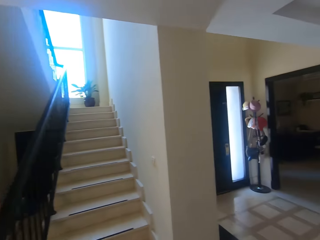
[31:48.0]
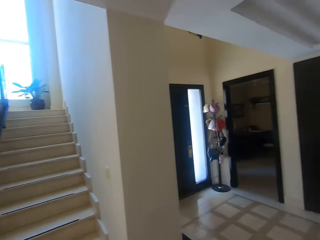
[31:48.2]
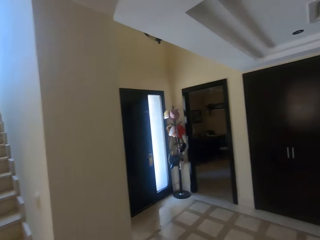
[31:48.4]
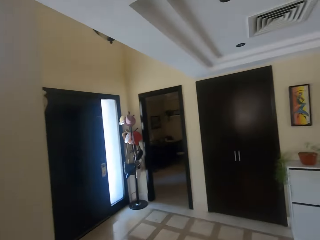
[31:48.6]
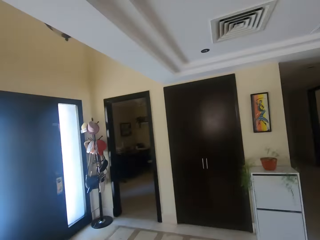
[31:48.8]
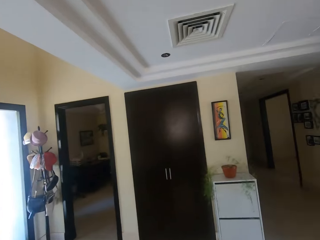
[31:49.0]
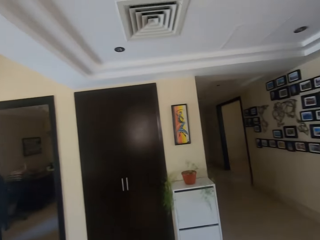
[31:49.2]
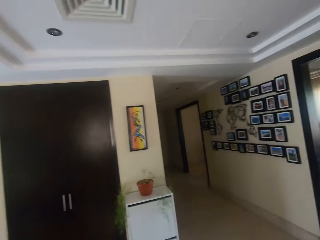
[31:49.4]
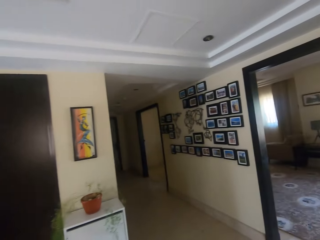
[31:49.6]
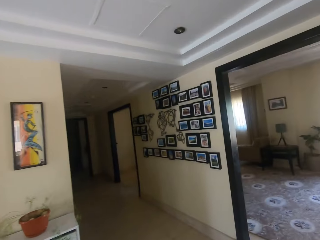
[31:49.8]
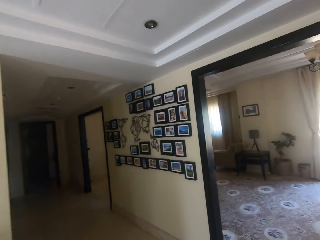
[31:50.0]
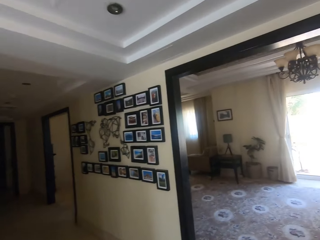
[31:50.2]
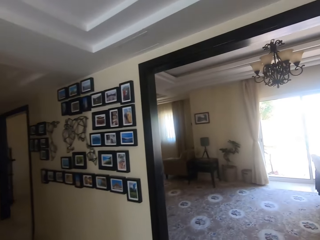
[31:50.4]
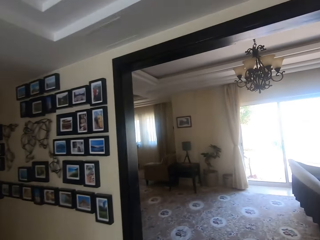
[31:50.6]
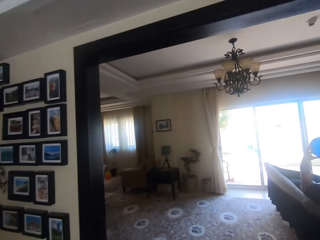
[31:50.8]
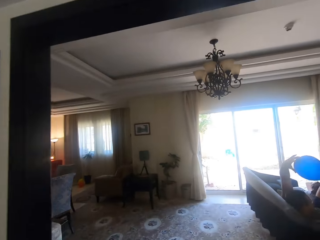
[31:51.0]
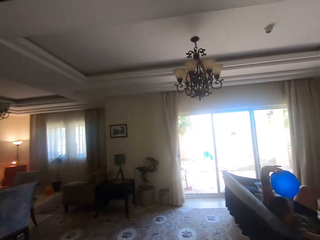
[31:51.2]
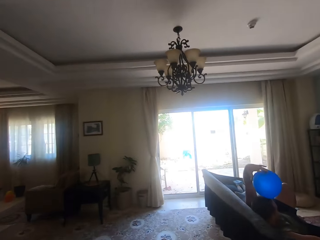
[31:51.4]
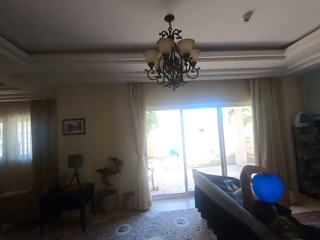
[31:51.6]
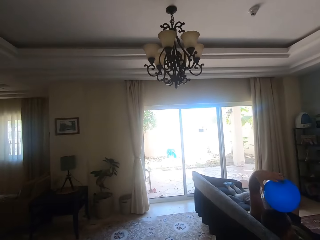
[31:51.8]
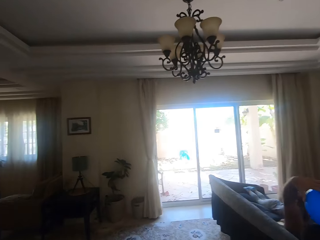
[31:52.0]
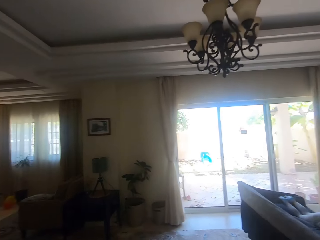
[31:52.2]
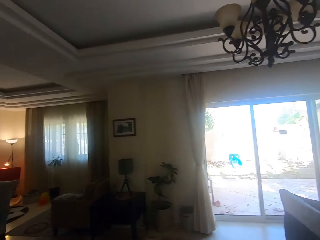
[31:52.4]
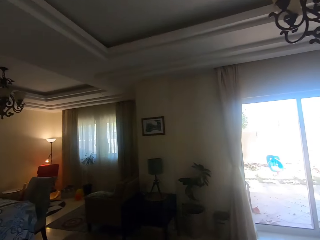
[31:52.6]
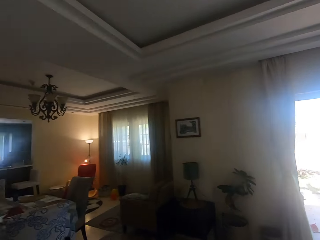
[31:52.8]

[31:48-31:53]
A man holds a balloon. A girl sleeps on the couch.
